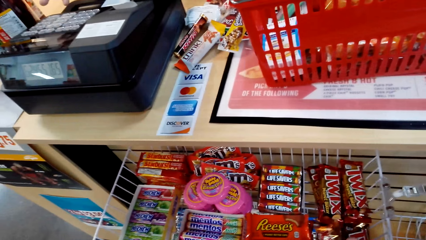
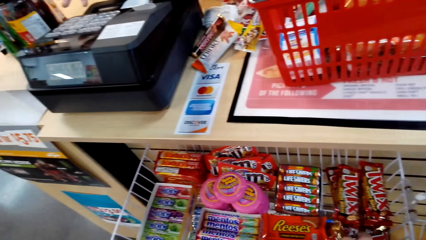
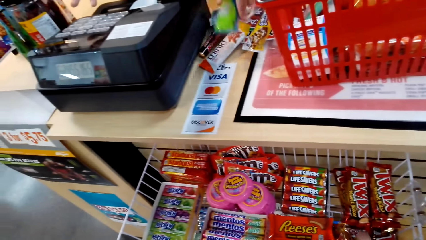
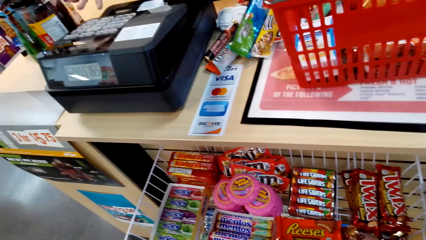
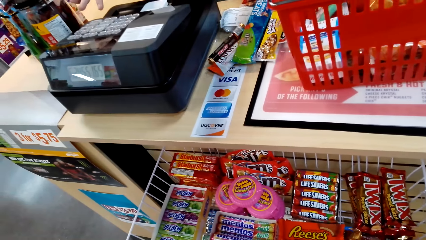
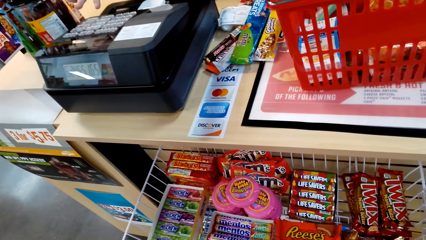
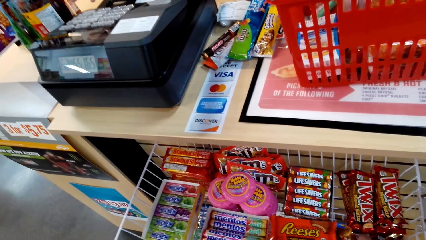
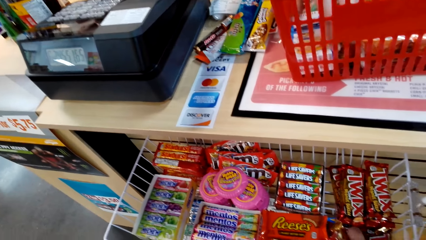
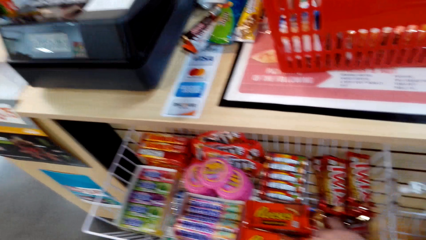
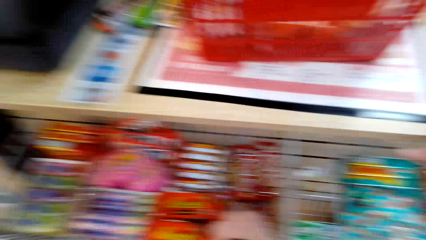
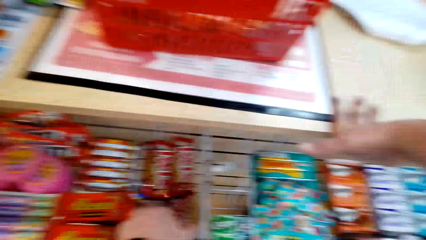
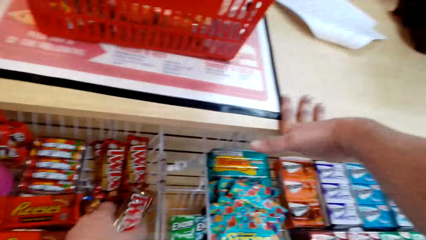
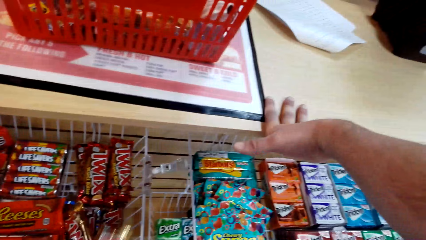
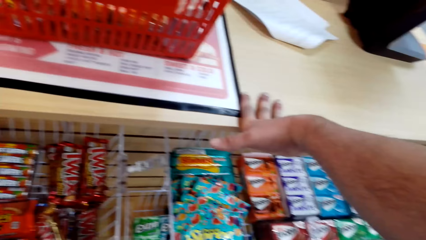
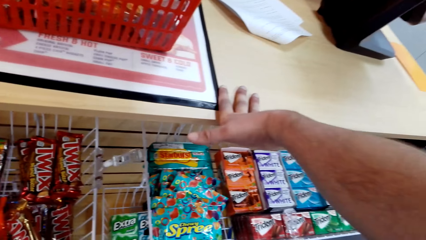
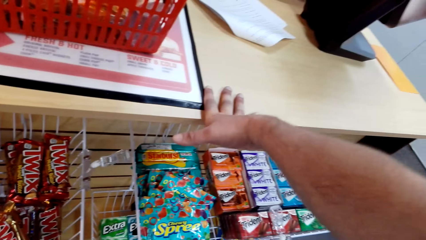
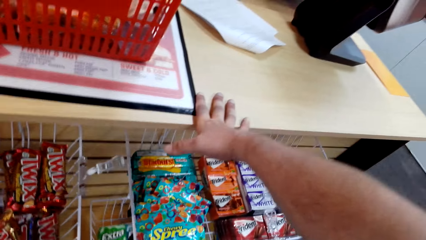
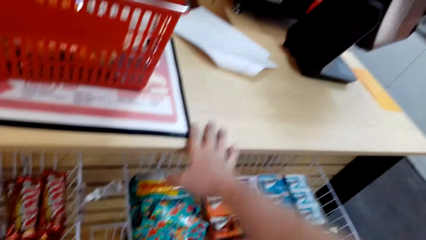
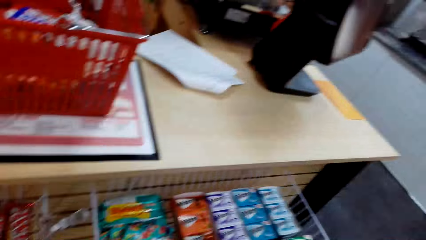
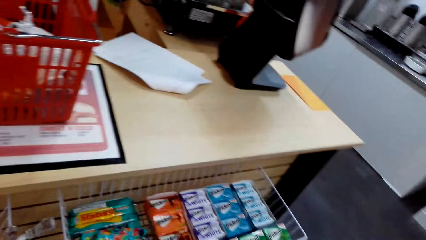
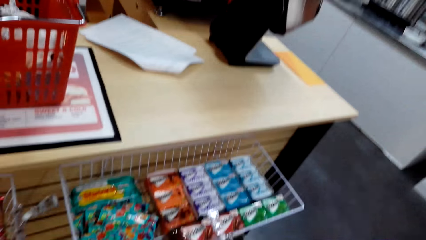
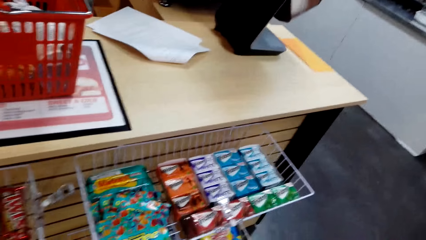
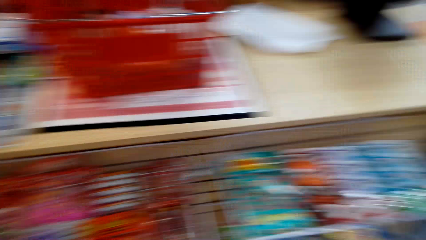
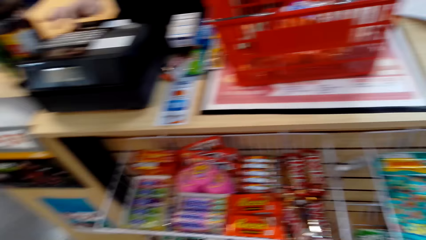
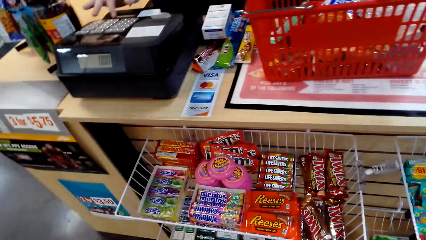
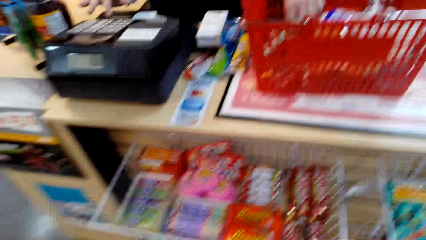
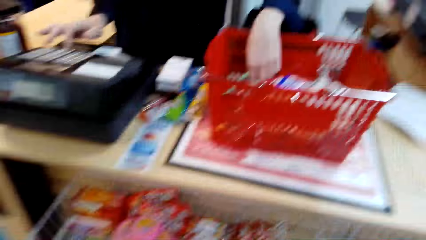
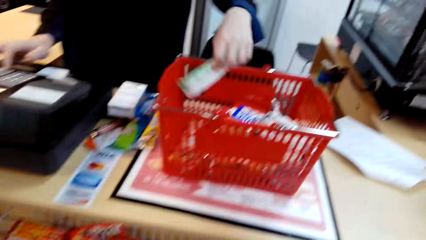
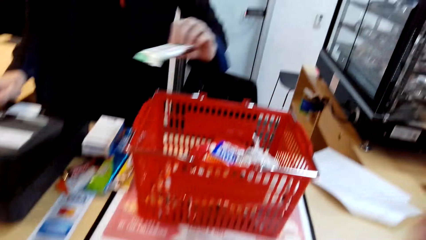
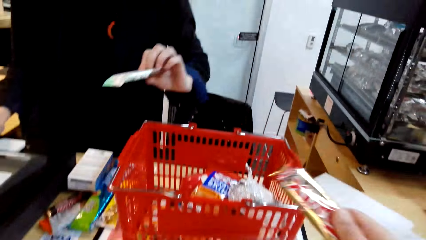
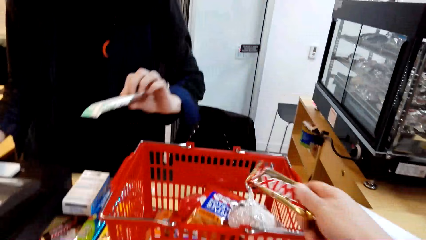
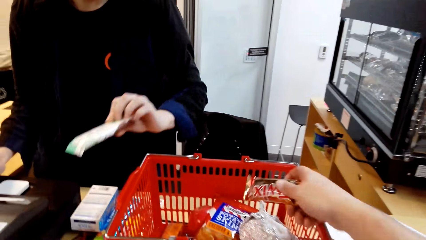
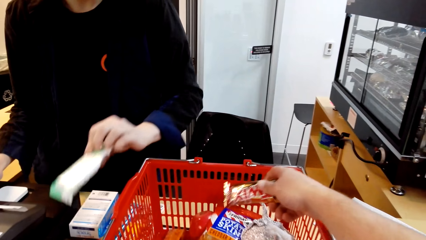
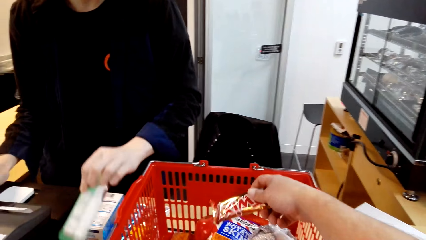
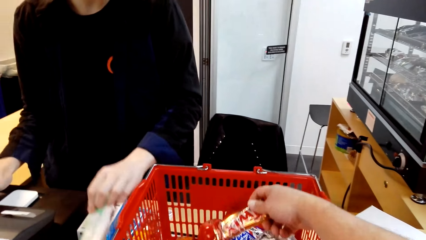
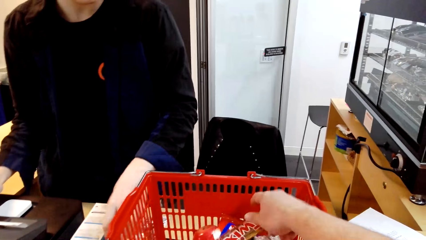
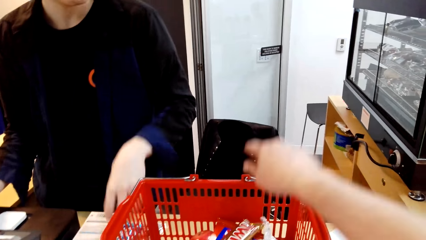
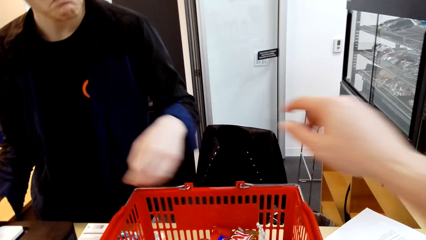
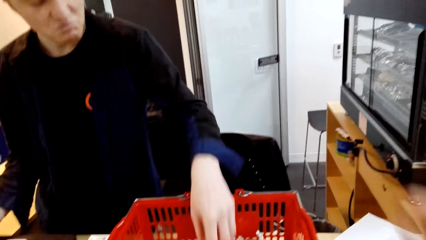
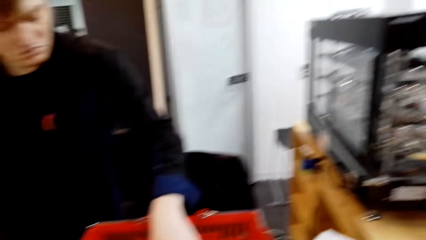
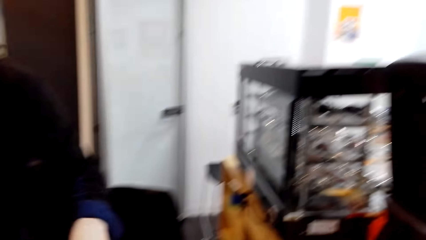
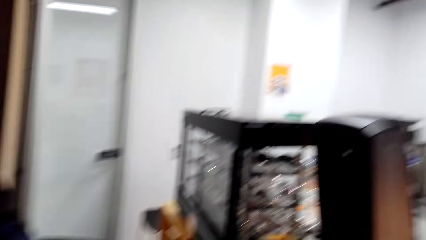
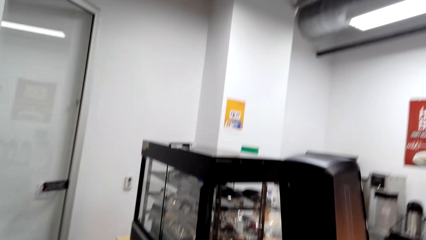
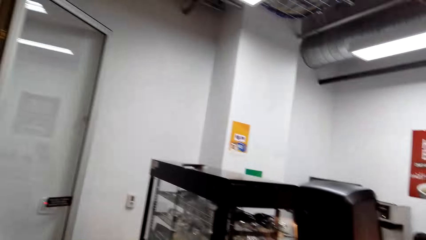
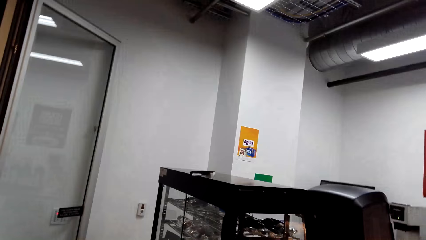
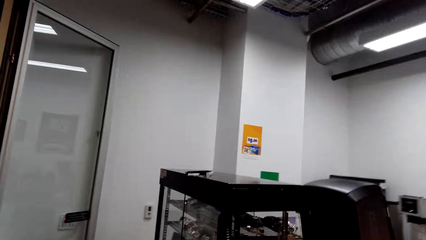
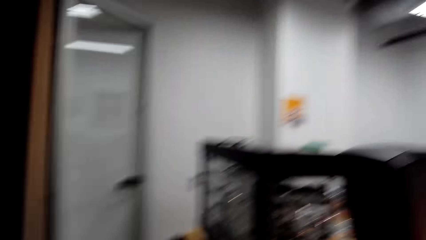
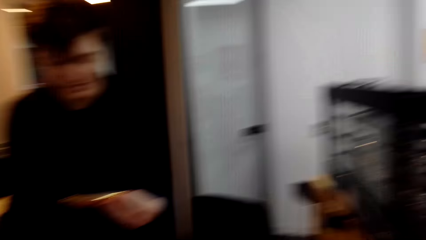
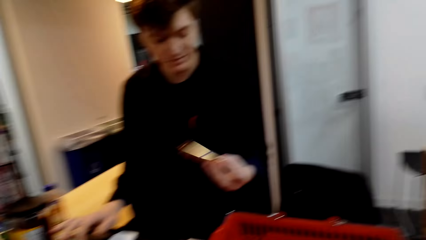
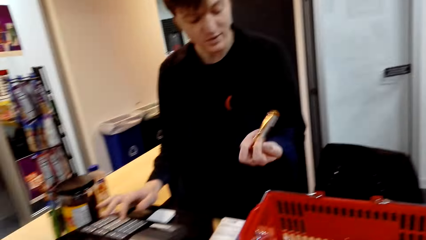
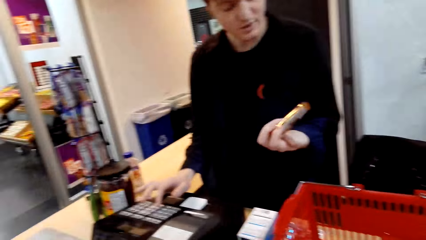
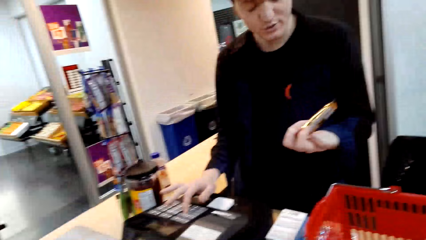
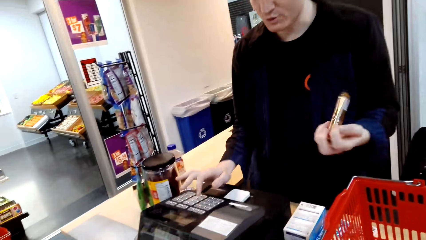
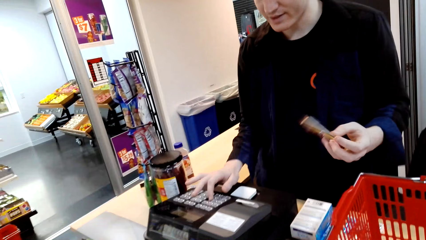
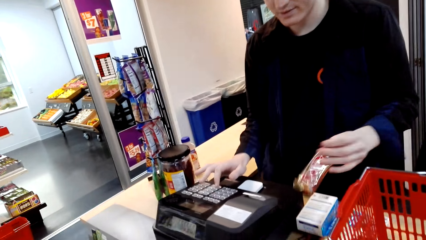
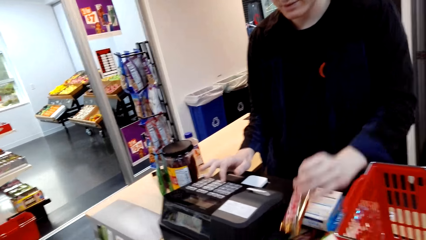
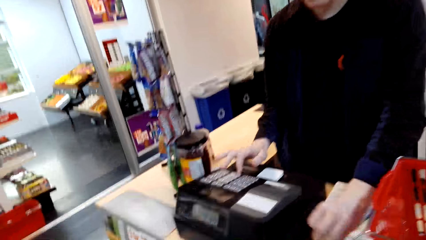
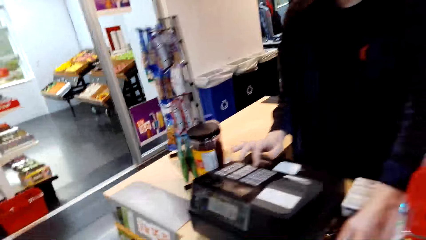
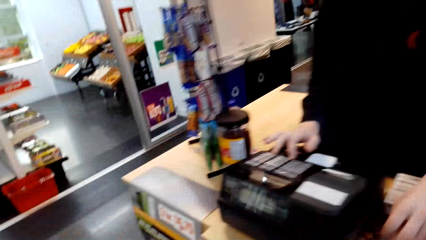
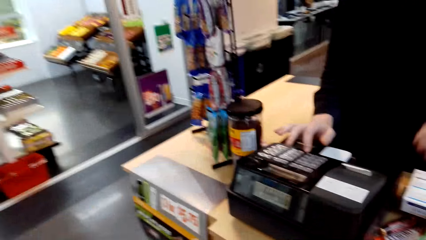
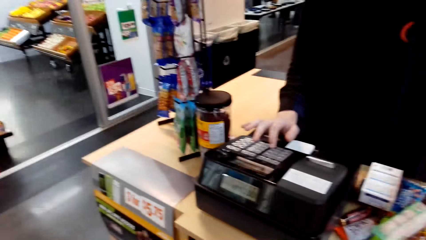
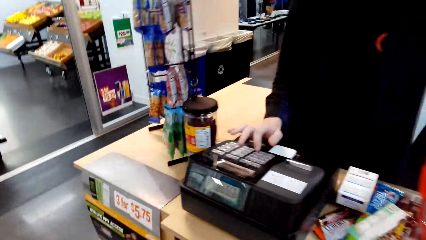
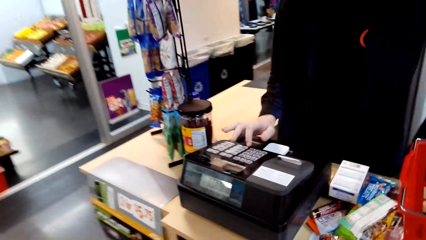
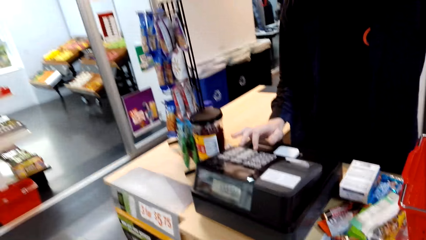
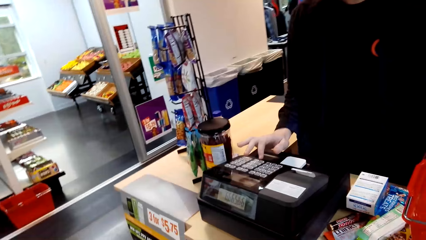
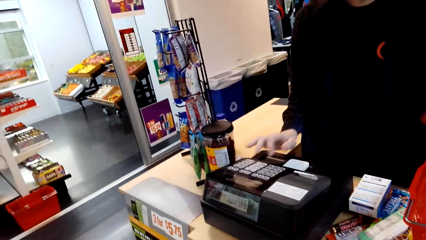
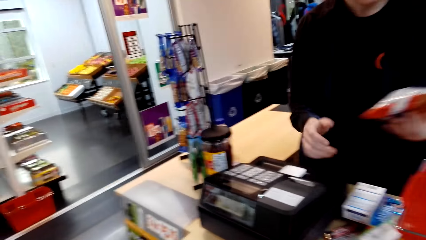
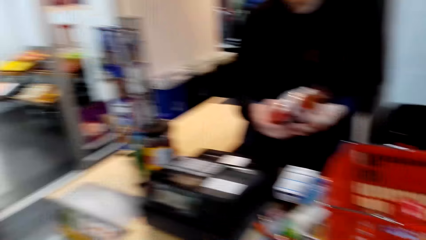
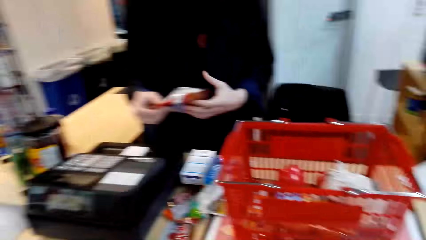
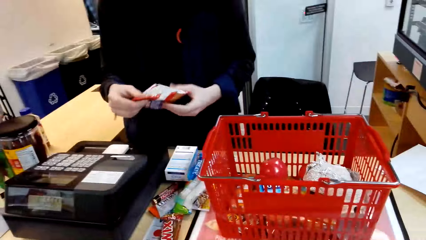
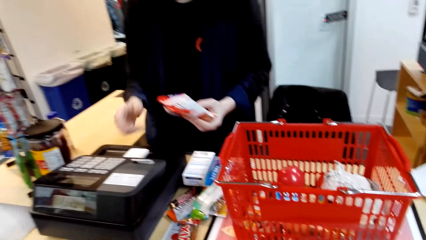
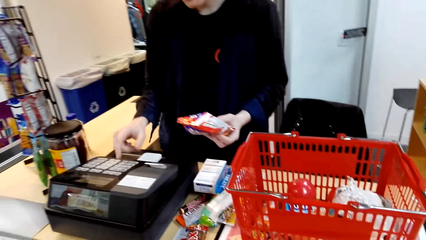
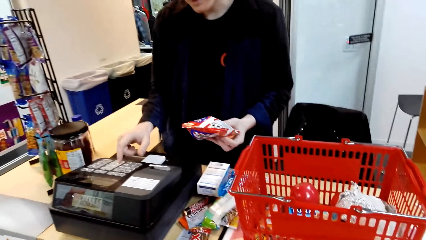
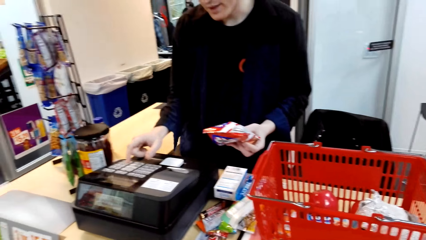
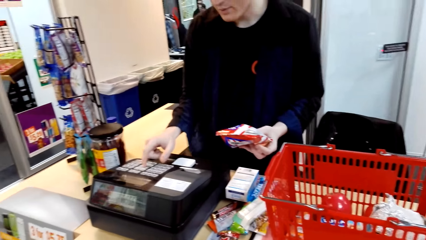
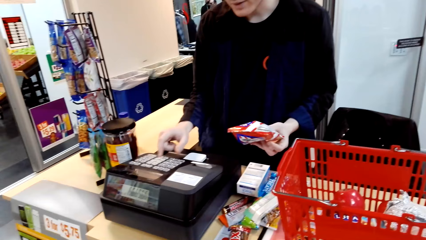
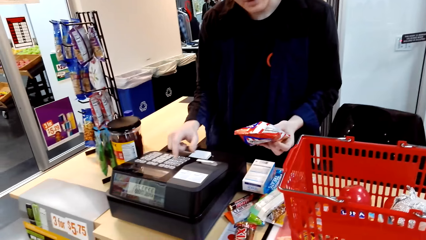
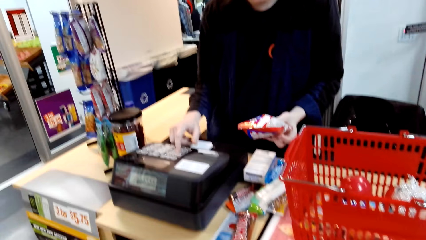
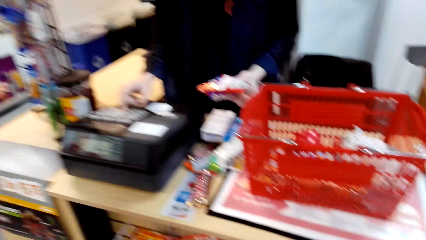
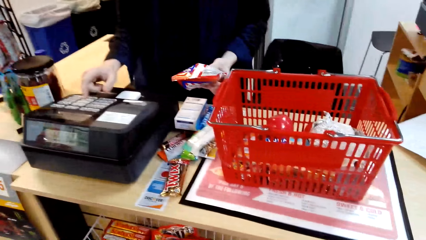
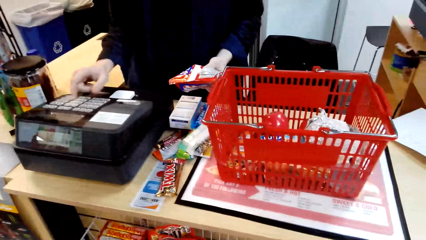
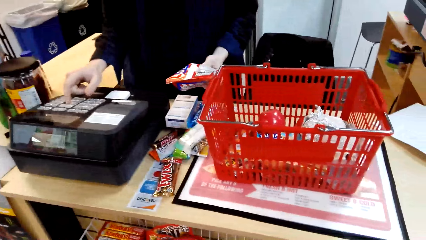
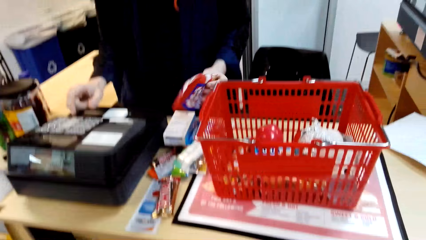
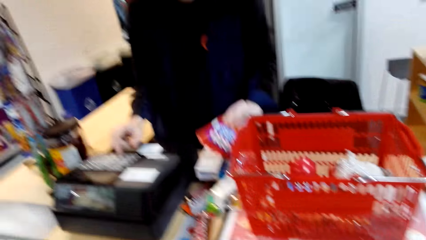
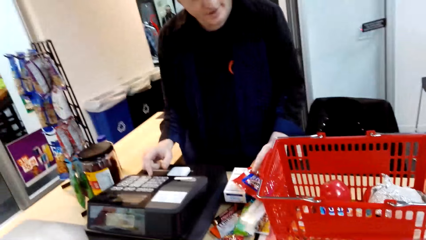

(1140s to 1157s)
A man presses the machine and places something on the table. The camera wearer looks around the shelves. They pick crunch. They place the crunch on the table. They look around. The man presses the machine, holds the chocolate, places the chocolate on the table, presses the machine, holds something and presses the machine.
